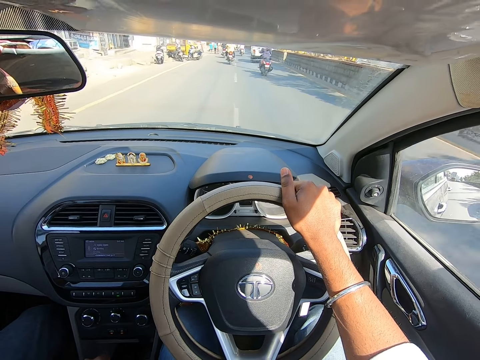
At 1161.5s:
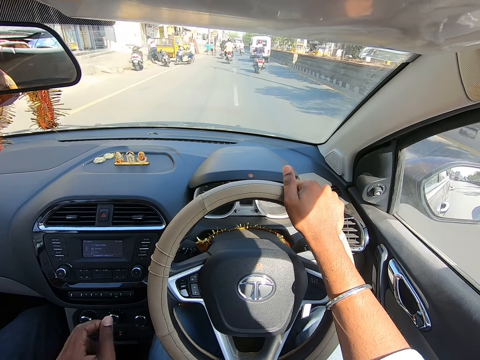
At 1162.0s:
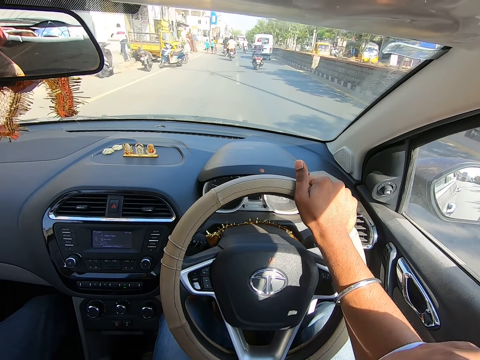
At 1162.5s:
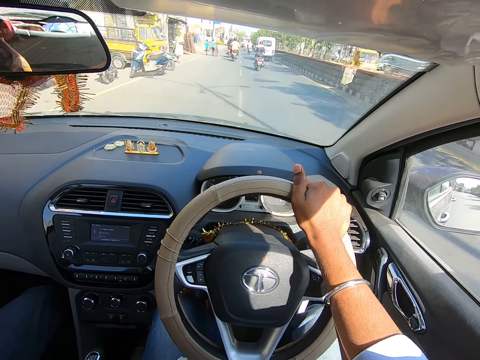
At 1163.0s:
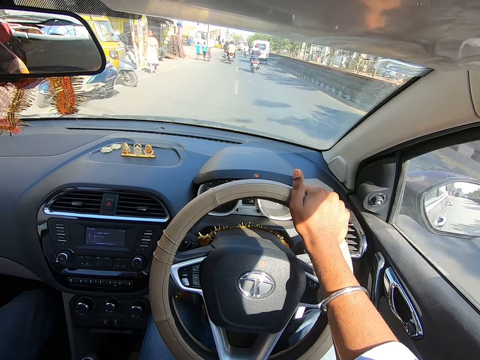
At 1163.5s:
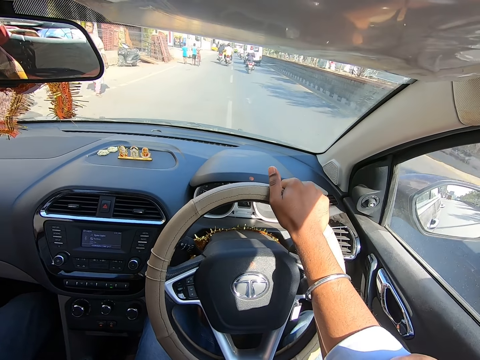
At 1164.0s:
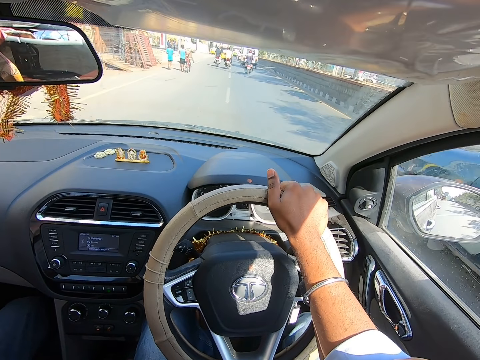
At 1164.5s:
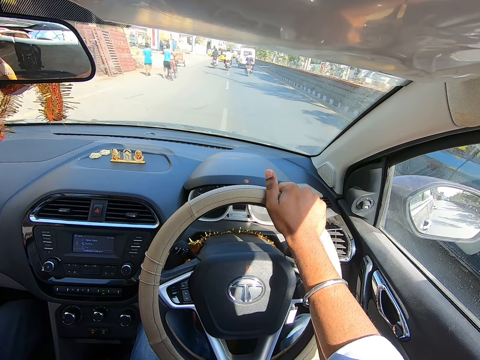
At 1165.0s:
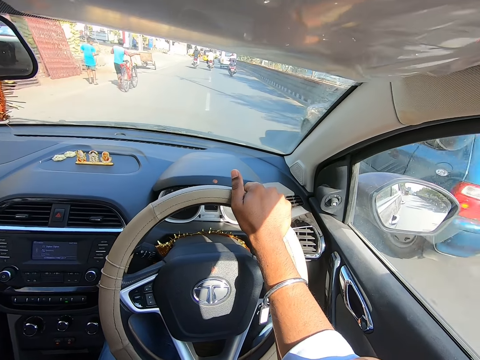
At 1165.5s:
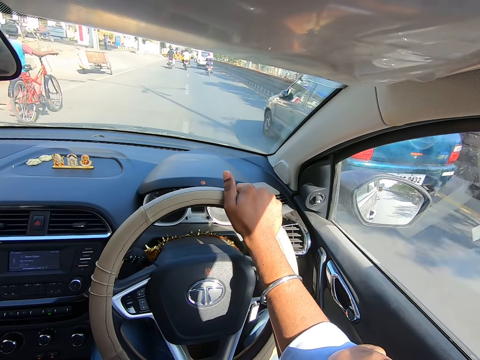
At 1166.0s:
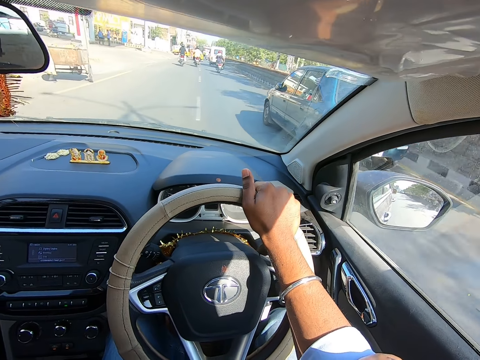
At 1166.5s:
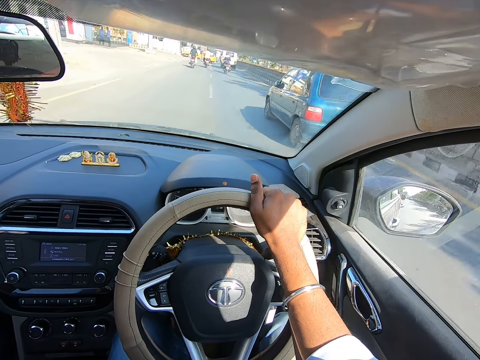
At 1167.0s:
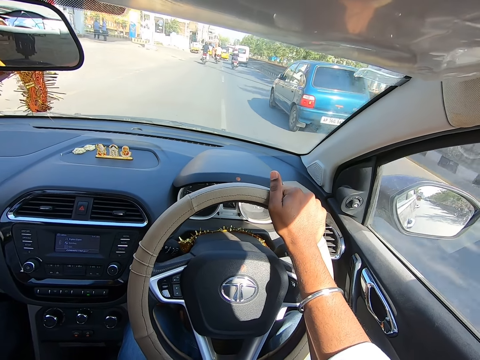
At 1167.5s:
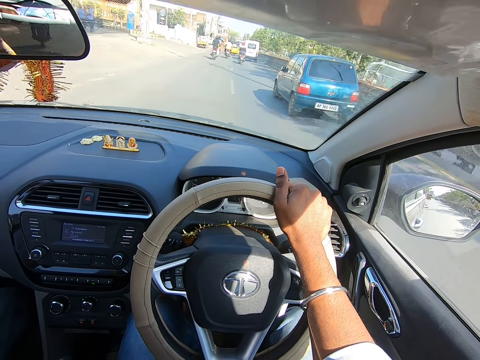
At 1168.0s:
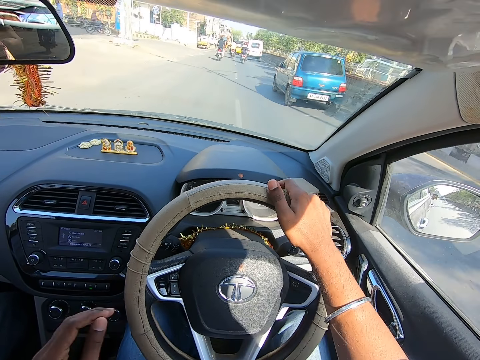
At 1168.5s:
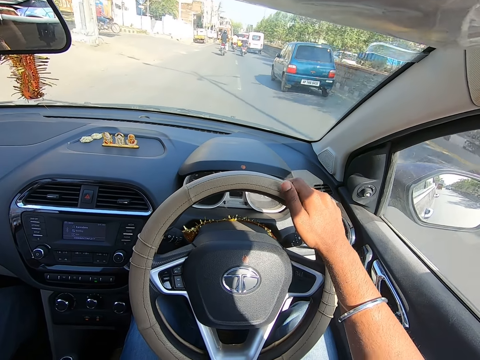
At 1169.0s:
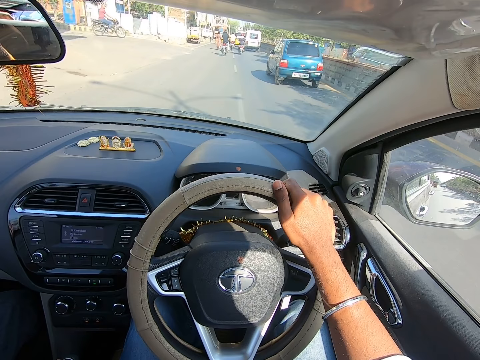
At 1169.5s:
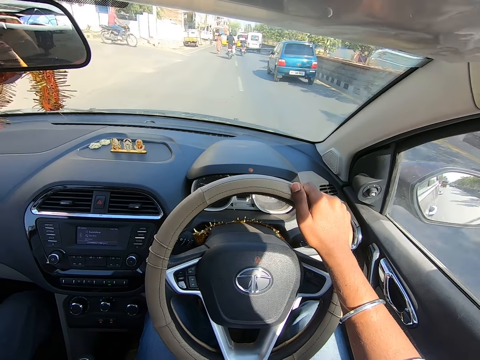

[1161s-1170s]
The camera wearer cleans his face with his left hand. A blue car drives past him.

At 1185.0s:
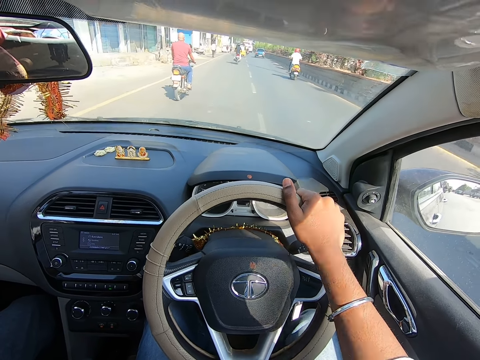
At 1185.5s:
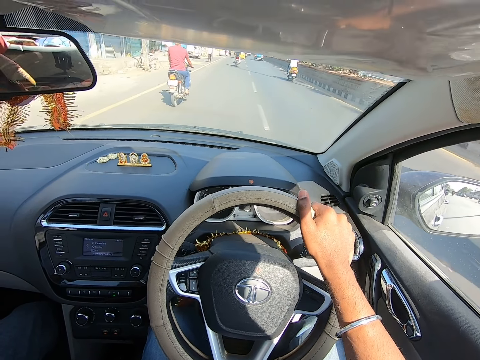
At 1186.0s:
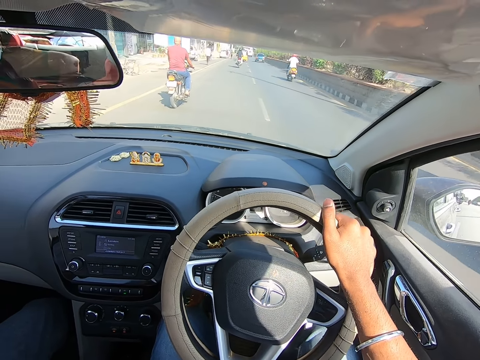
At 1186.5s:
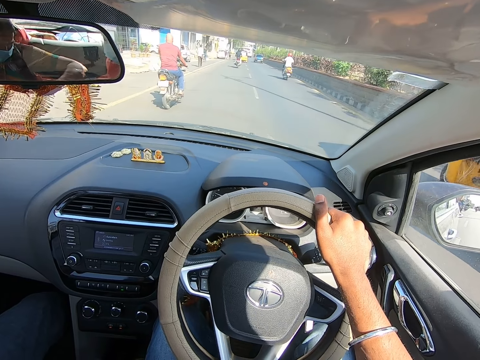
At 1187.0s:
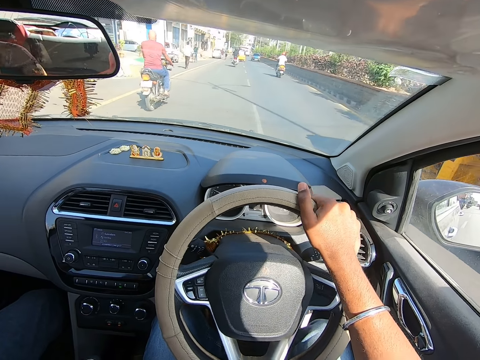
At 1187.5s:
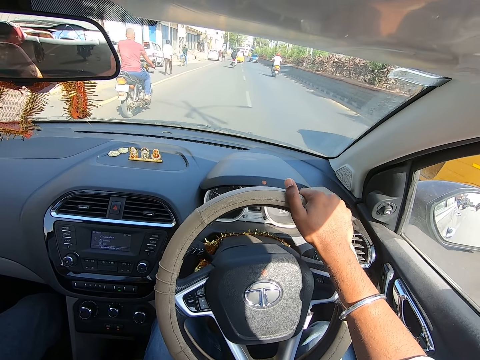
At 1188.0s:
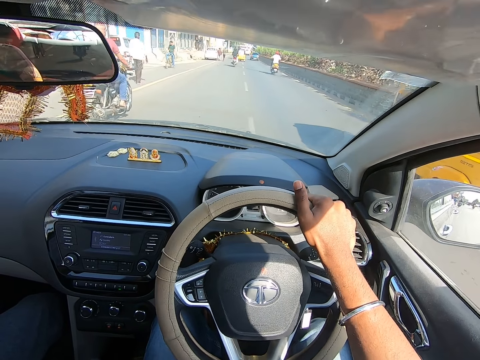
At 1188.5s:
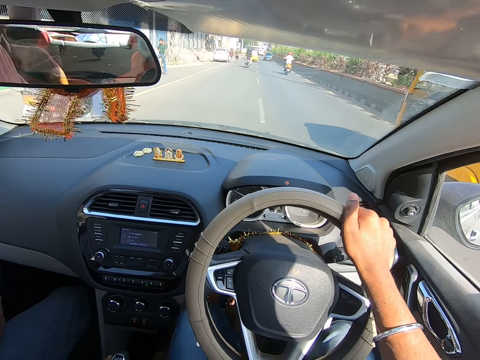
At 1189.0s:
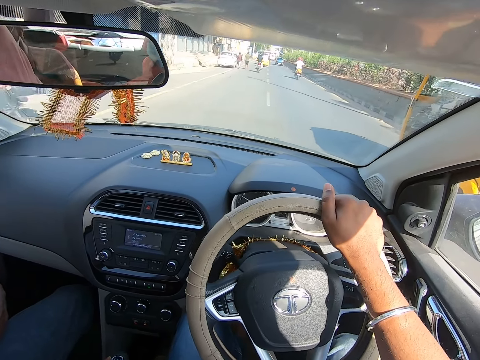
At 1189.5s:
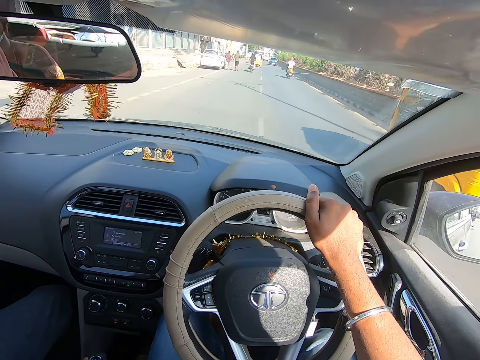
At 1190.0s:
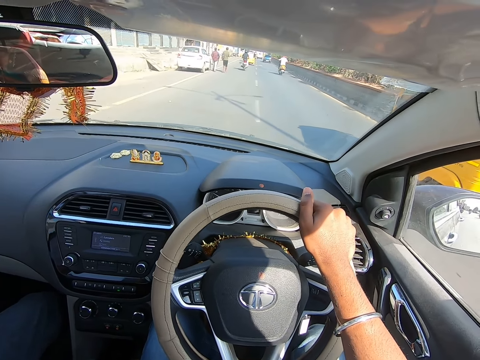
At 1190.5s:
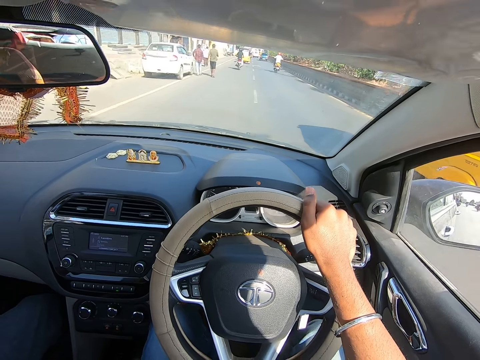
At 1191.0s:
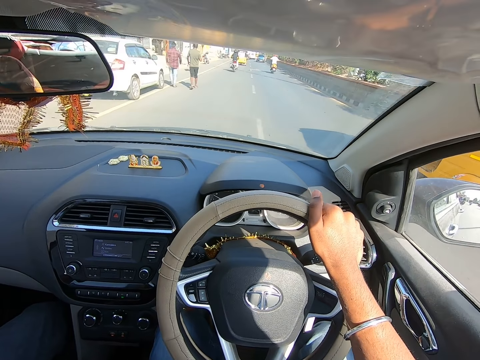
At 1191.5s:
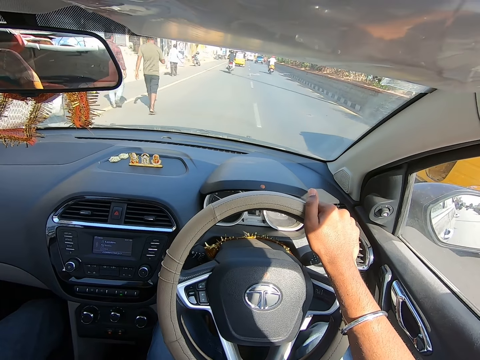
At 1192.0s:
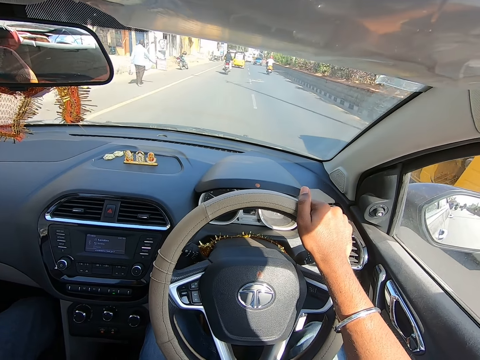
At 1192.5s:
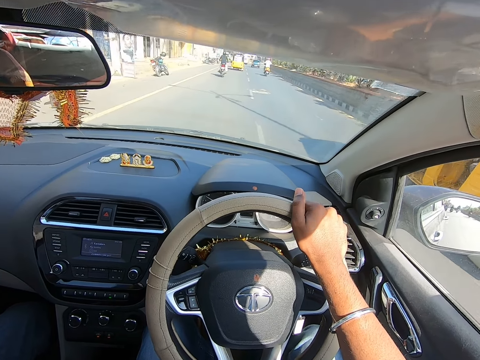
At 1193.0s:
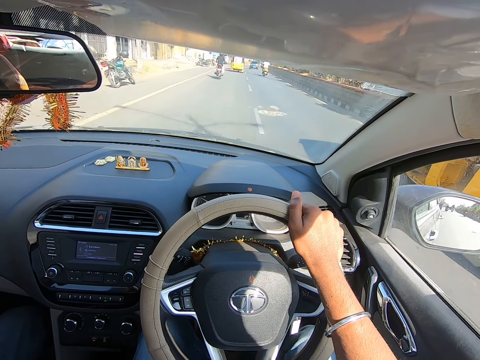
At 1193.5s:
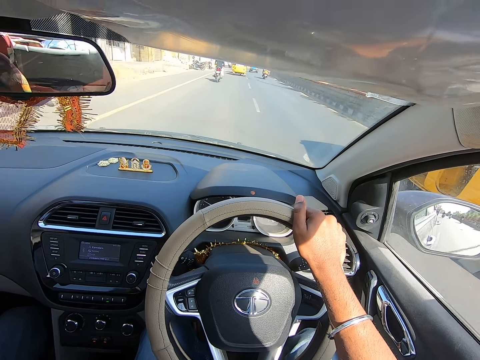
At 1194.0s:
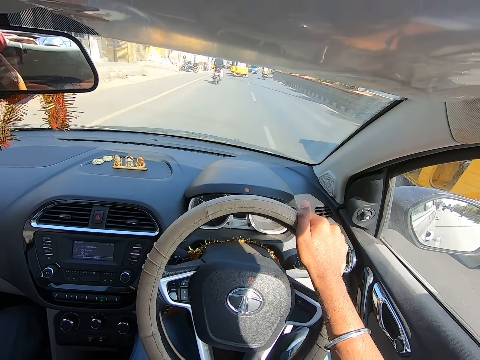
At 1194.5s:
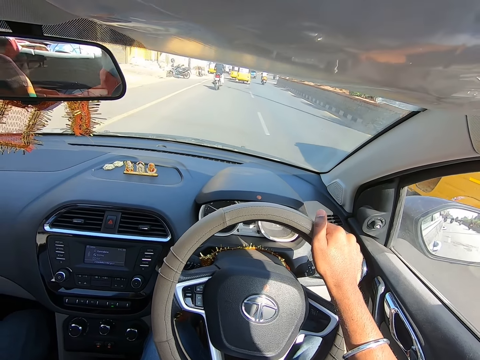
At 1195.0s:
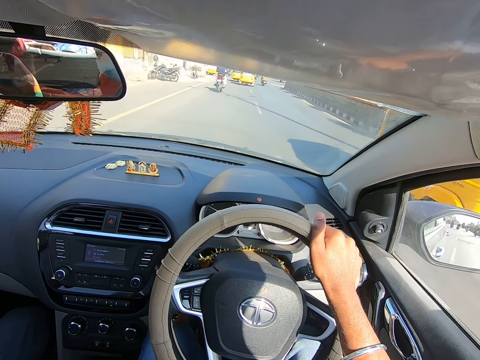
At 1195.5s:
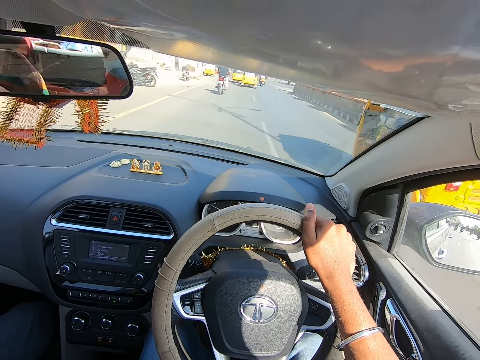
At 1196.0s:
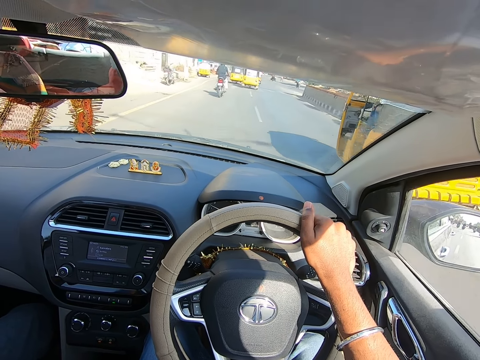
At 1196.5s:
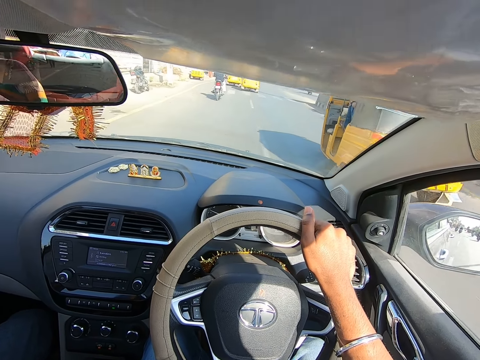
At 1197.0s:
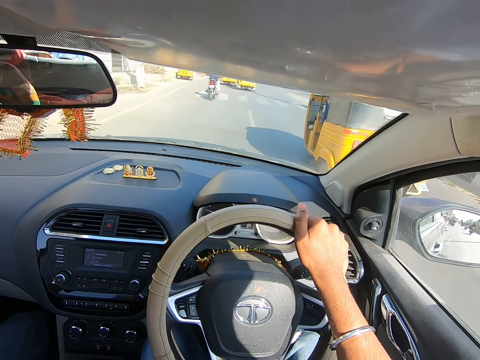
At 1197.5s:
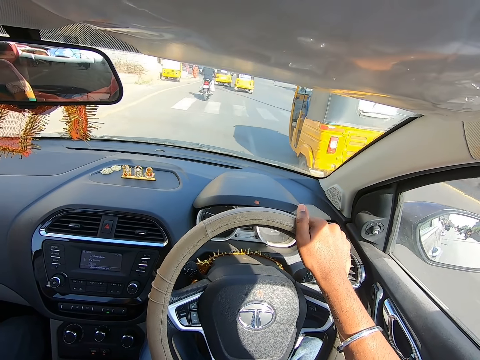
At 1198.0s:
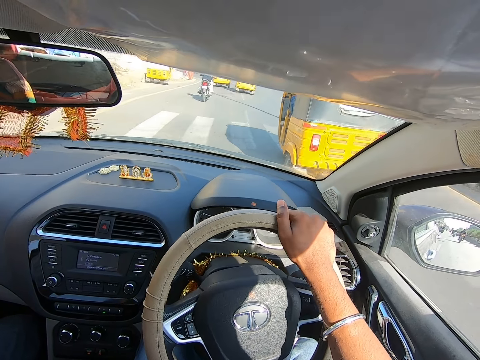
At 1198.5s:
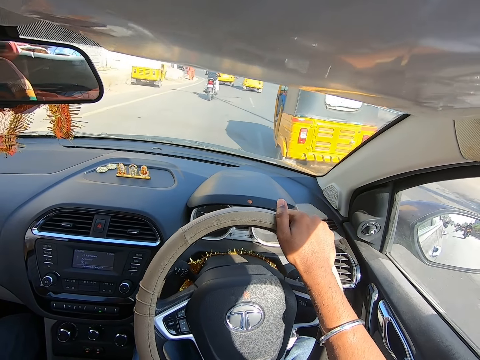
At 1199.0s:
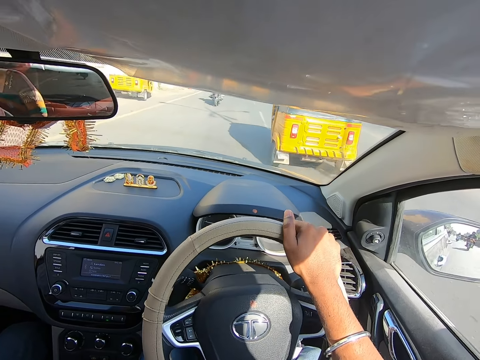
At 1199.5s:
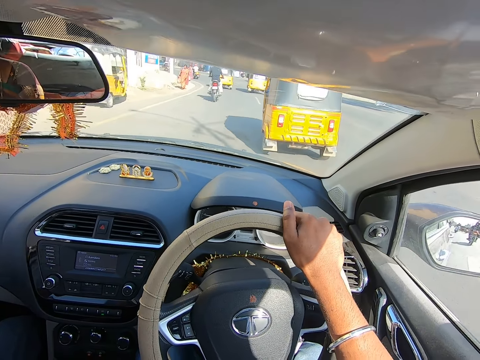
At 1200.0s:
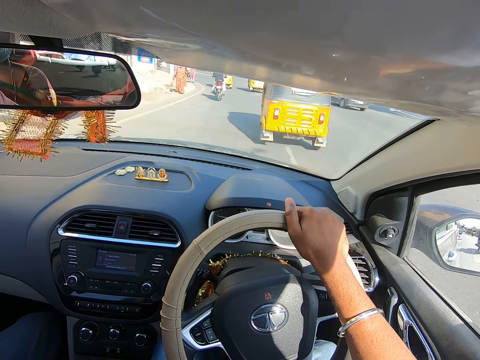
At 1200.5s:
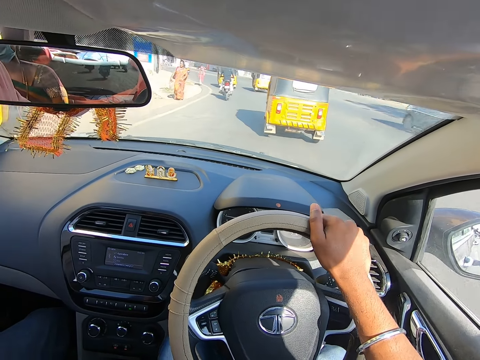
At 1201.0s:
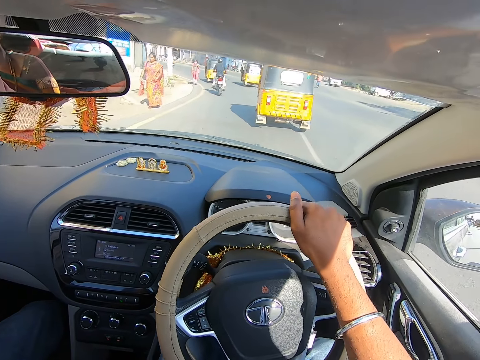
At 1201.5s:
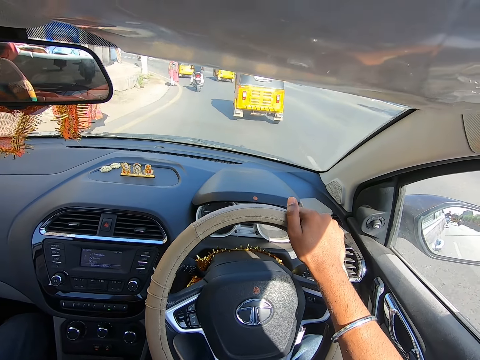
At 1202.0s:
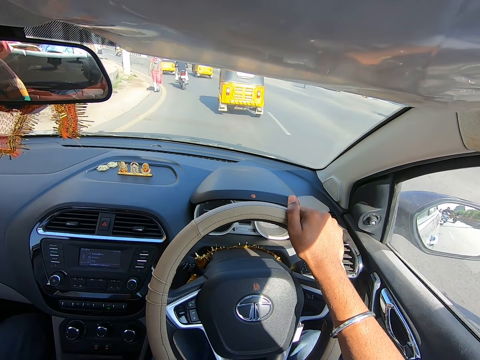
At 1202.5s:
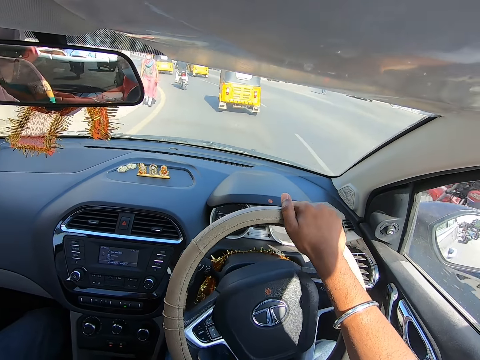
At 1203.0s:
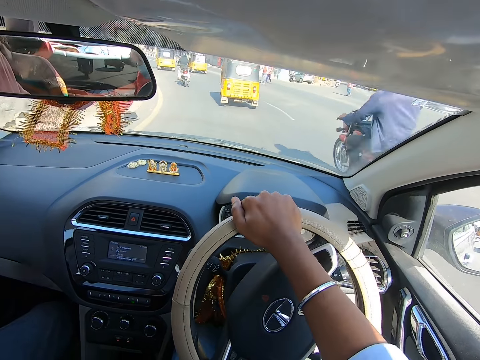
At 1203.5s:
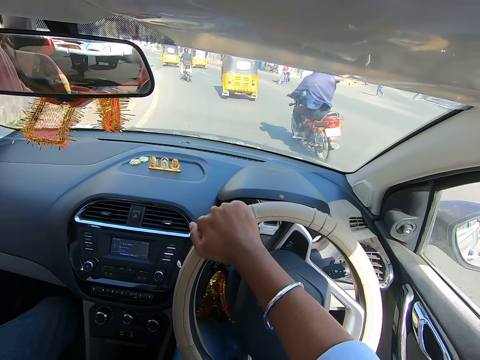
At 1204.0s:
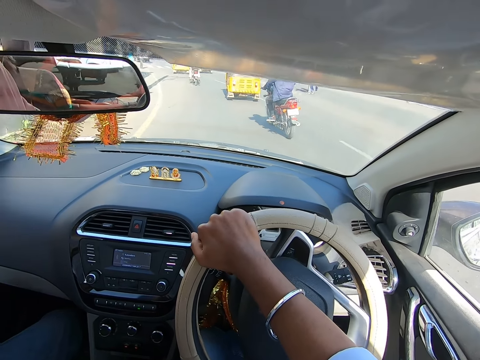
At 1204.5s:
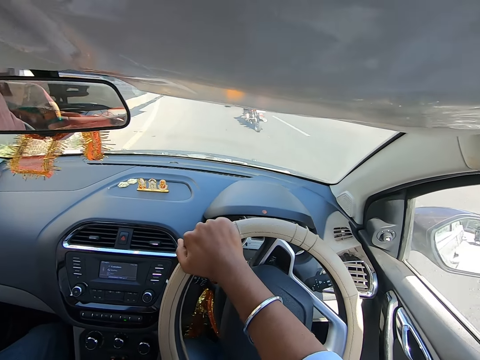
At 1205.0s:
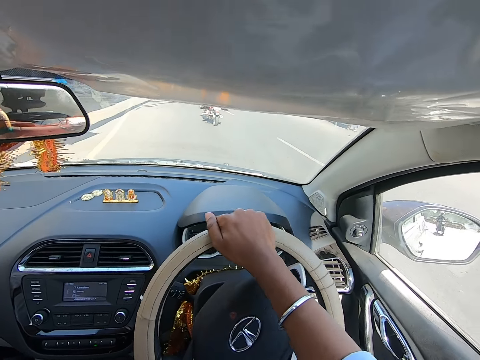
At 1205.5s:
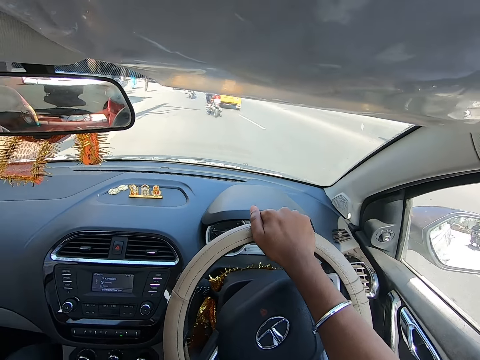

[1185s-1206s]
A yellow tricycle drives past the camera wearer. The camera wearer drives past a motorcycle. A motorcycle drives past the camera wearer.
